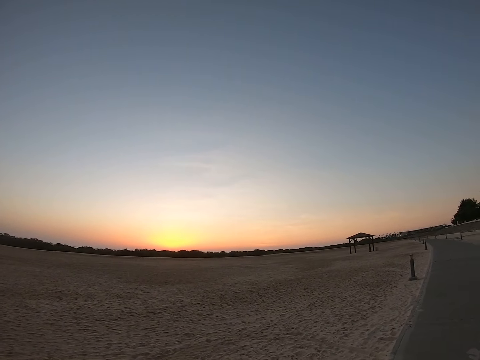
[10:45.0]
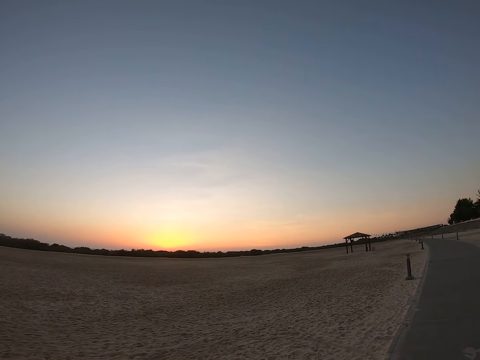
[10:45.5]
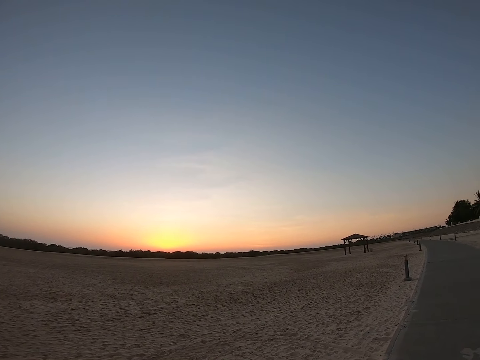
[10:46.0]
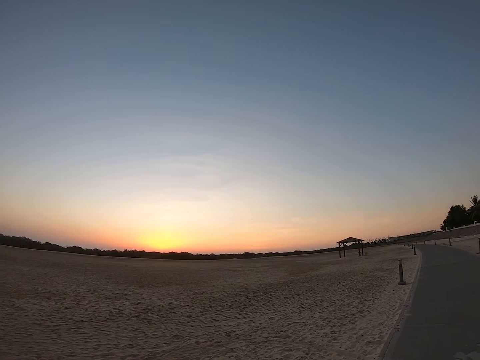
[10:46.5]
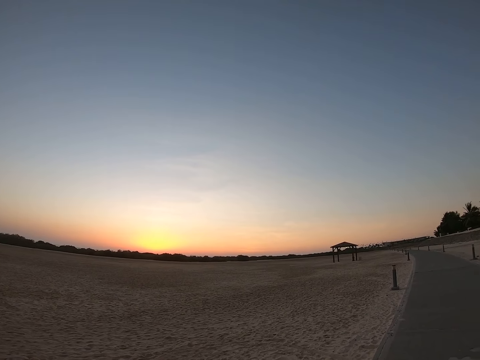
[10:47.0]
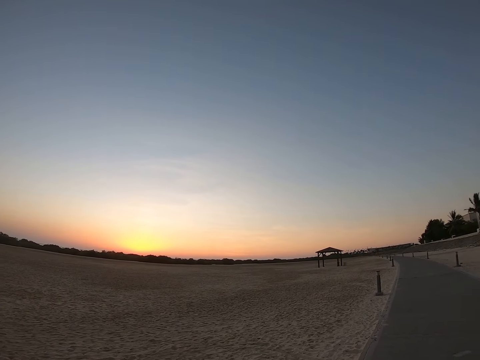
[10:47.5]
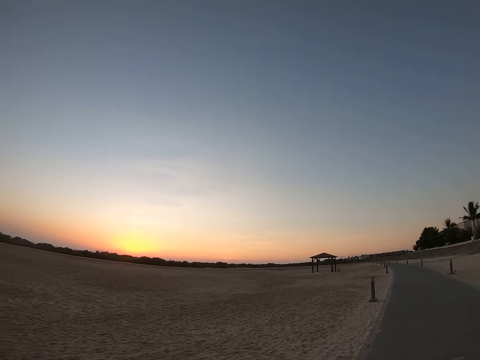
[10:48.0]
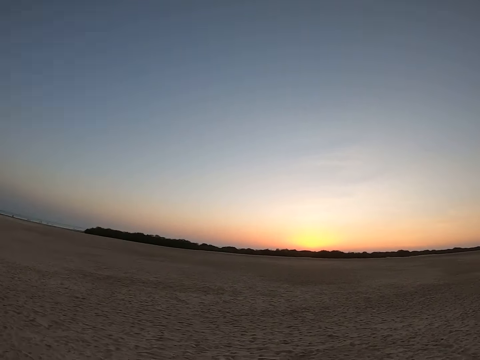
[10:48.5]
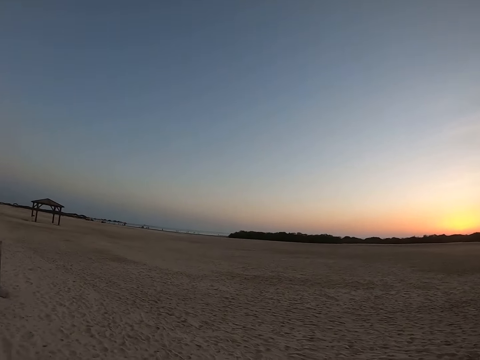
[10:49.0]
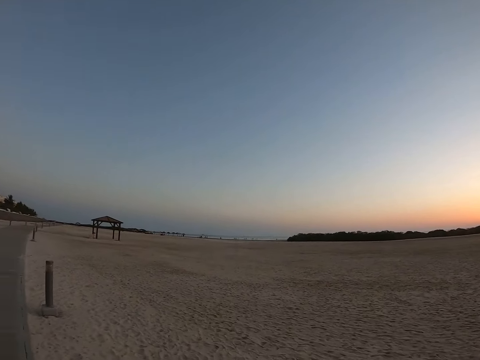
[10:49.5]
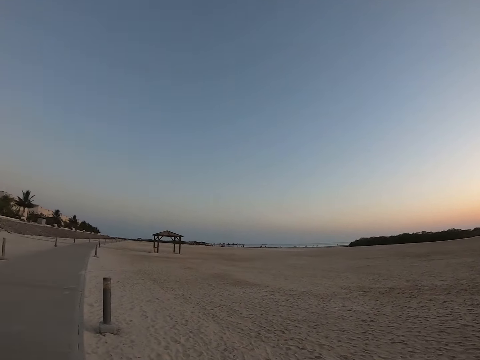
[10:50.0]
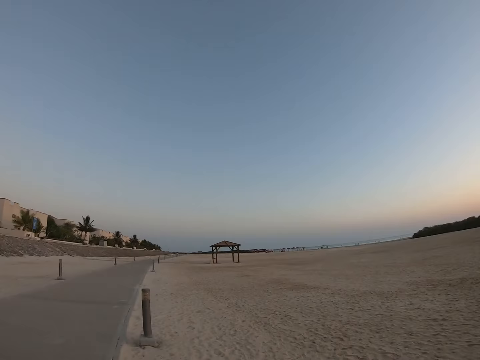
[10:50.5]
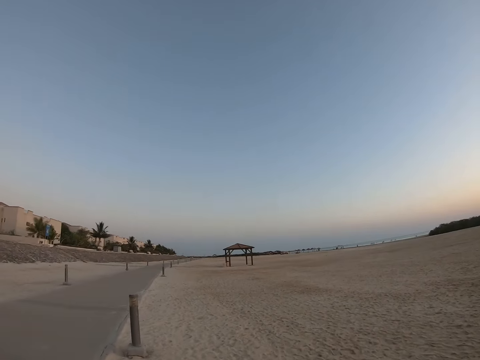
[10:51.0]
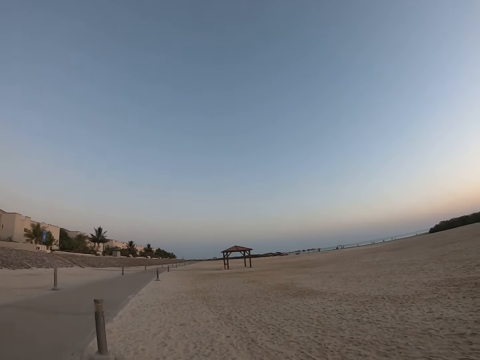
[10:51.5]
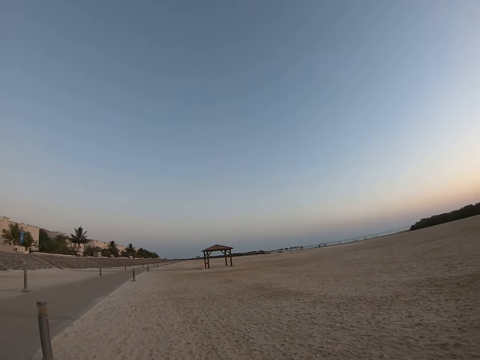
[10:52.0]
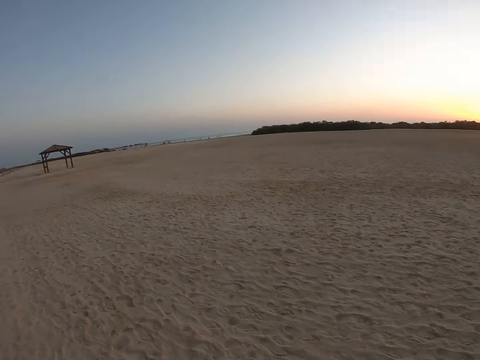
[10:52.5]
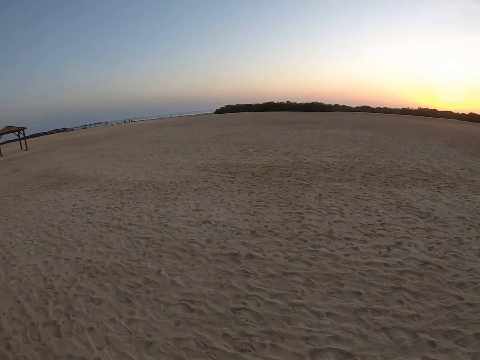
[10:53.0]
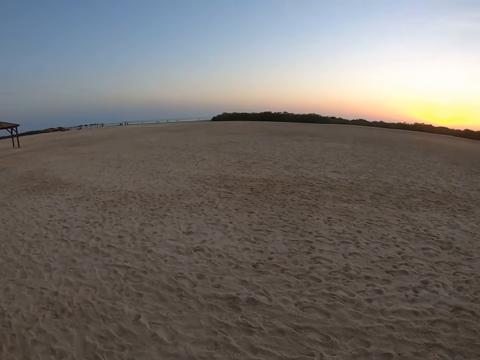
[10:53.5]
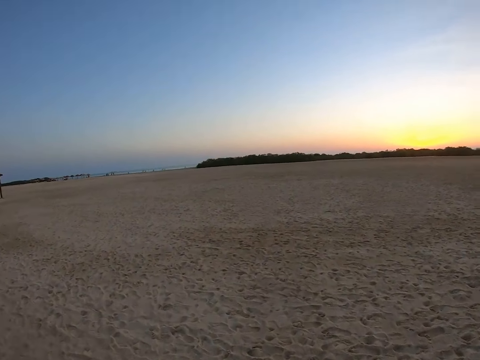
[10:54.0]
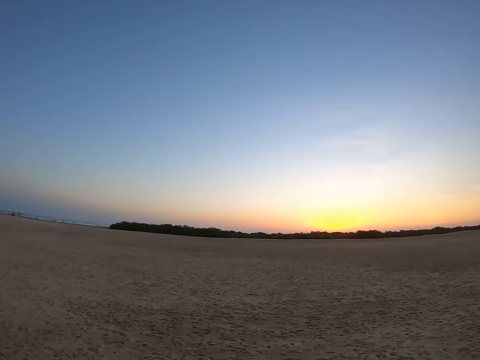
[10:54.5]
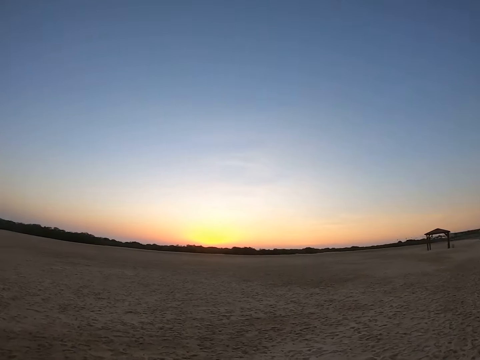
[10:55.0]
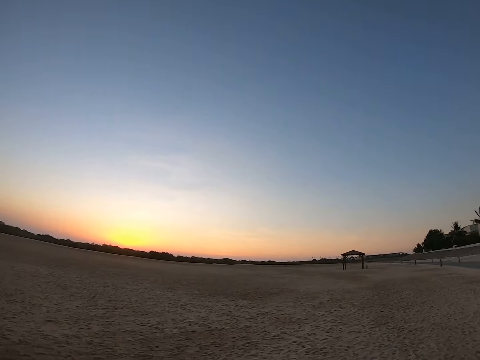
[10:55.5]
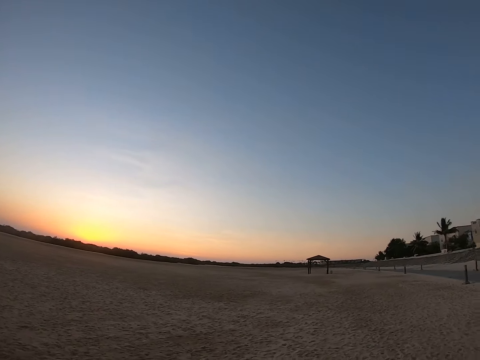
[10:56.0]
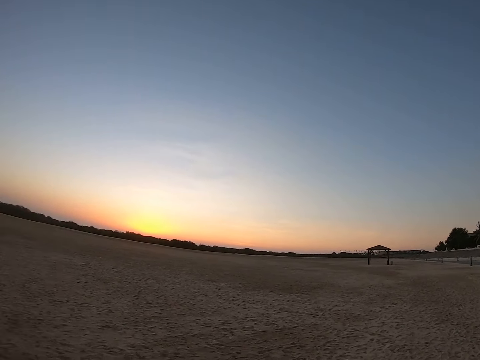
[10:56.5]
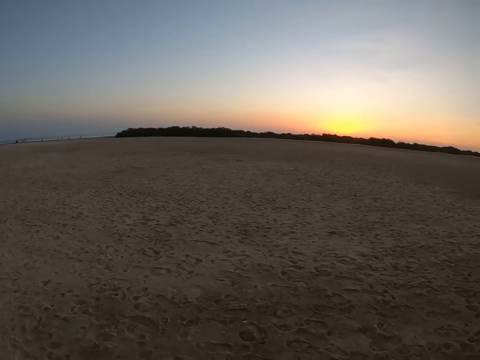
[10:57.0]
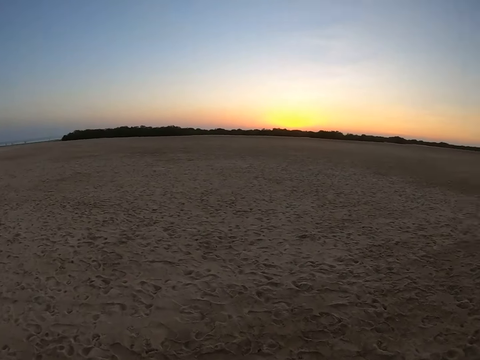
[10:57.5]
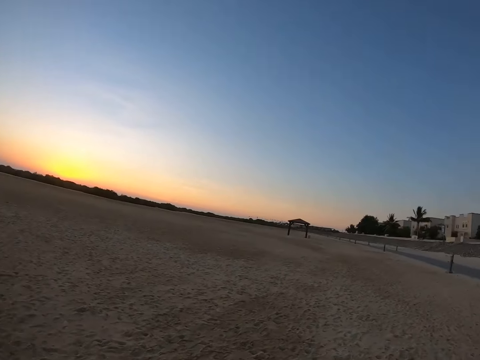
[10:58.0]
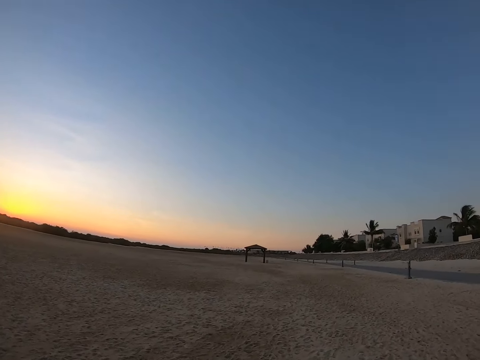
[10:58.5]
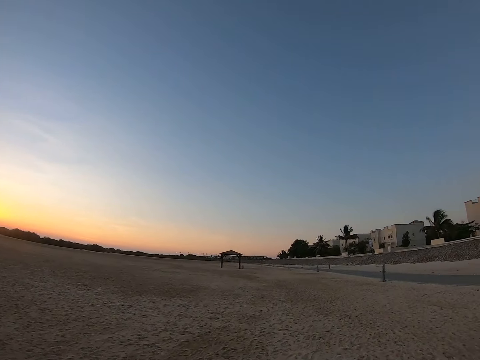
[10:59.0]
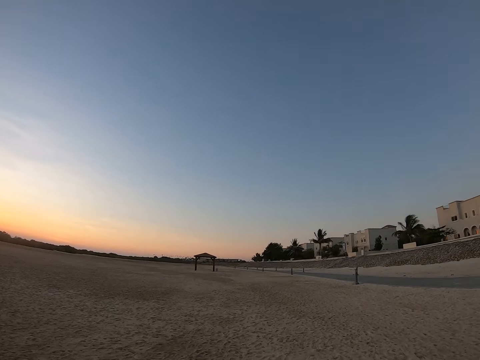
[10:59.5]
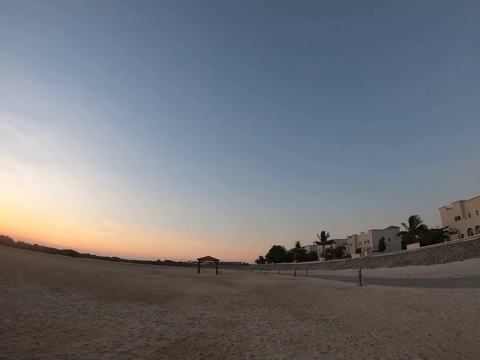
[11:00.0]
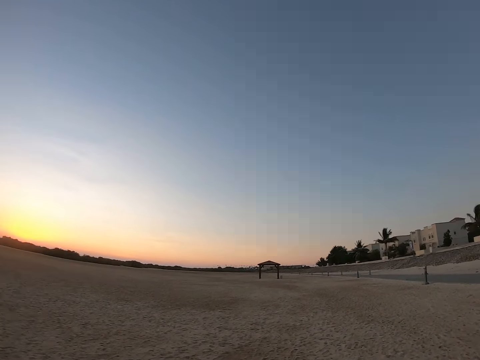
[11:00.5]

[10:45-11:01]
The camera wearer walks around. They look around.

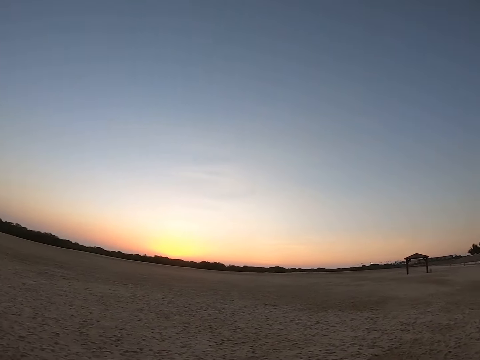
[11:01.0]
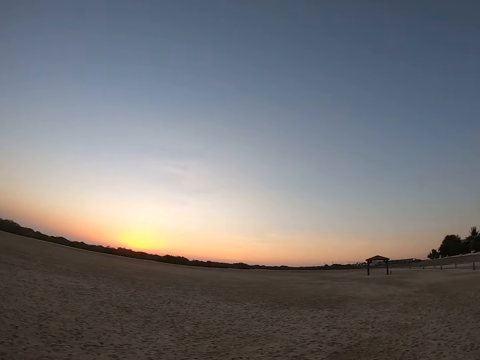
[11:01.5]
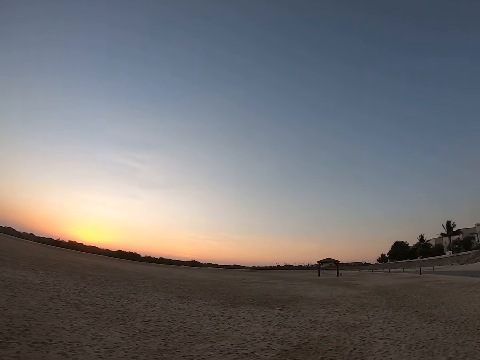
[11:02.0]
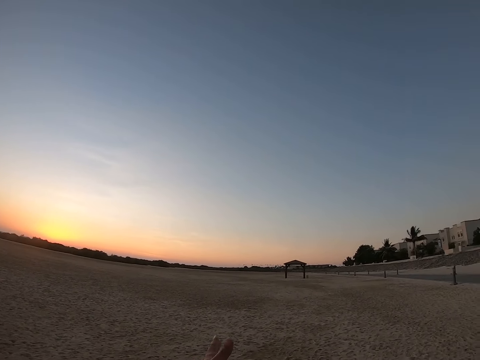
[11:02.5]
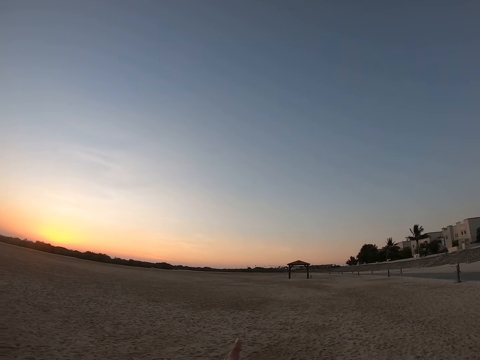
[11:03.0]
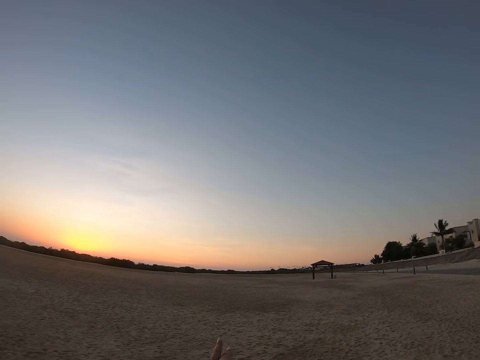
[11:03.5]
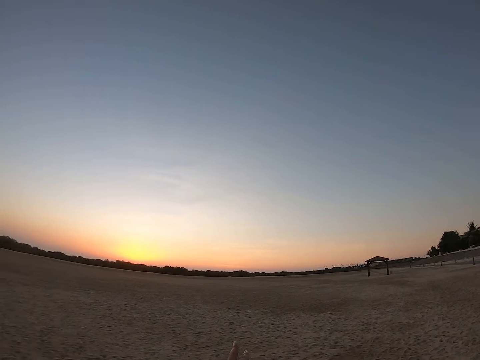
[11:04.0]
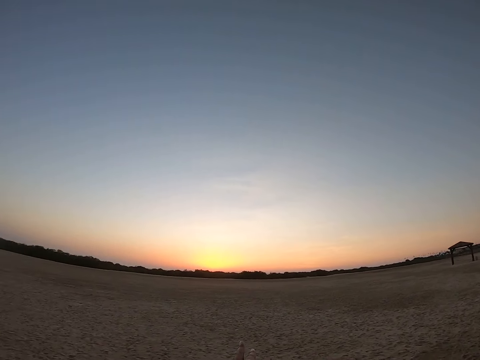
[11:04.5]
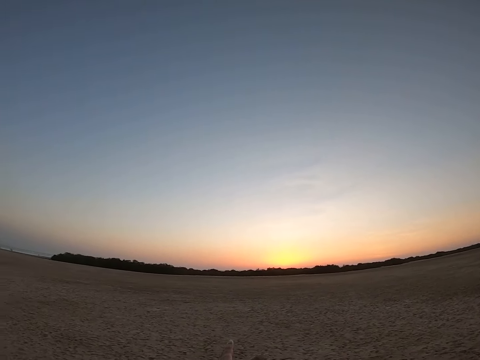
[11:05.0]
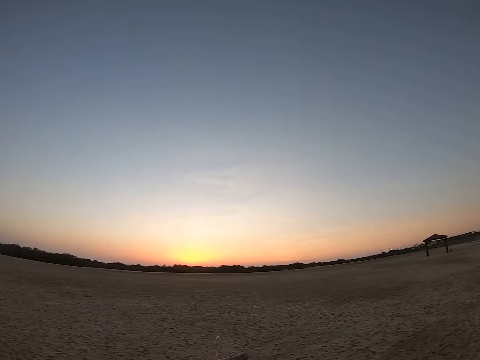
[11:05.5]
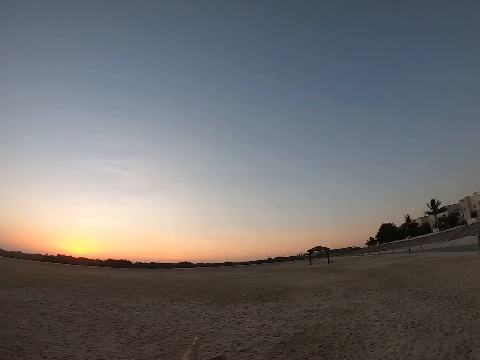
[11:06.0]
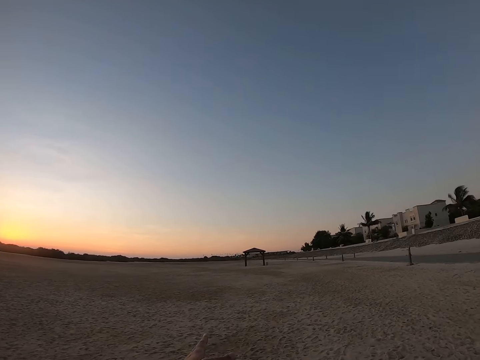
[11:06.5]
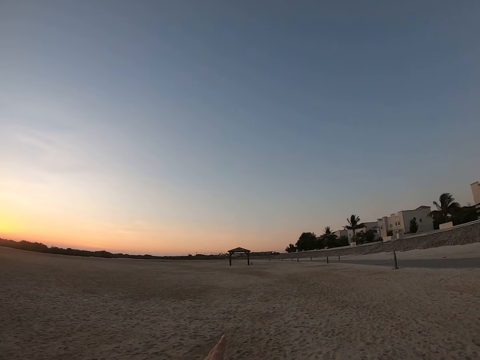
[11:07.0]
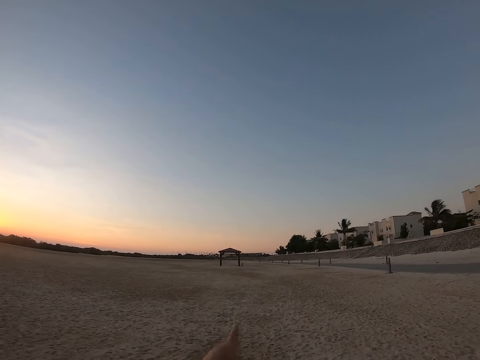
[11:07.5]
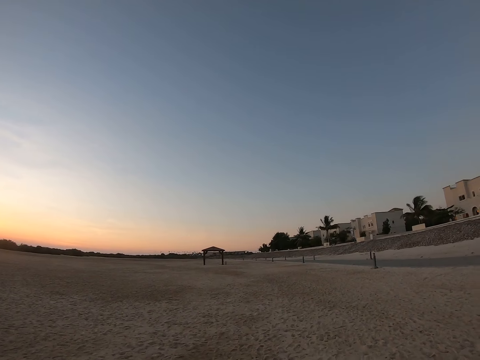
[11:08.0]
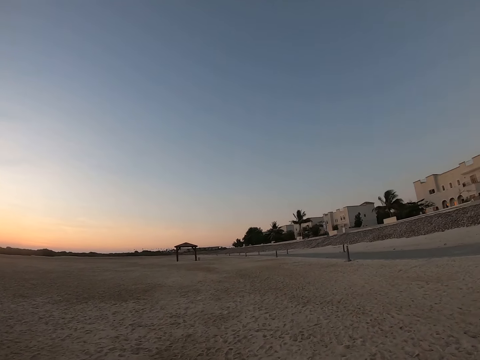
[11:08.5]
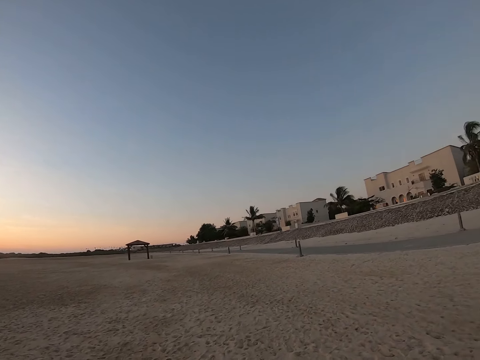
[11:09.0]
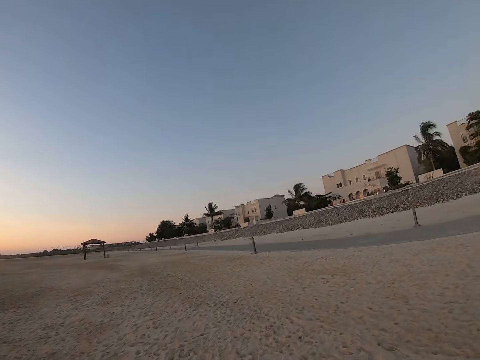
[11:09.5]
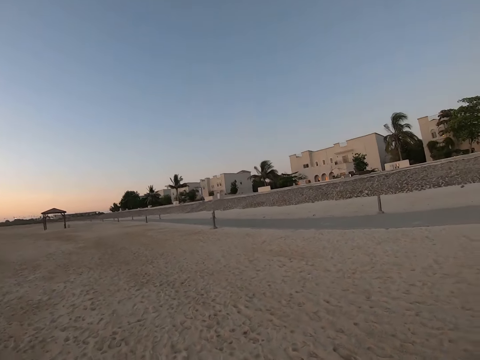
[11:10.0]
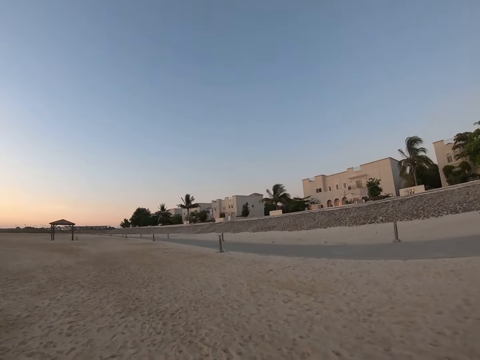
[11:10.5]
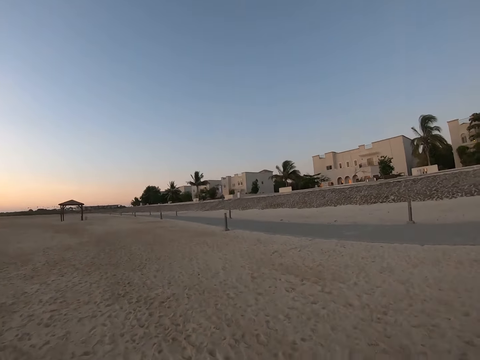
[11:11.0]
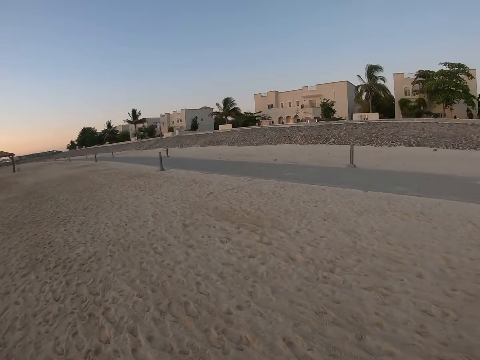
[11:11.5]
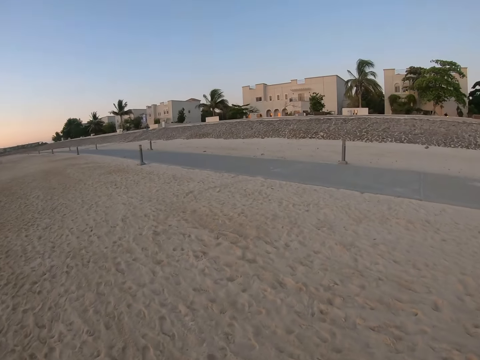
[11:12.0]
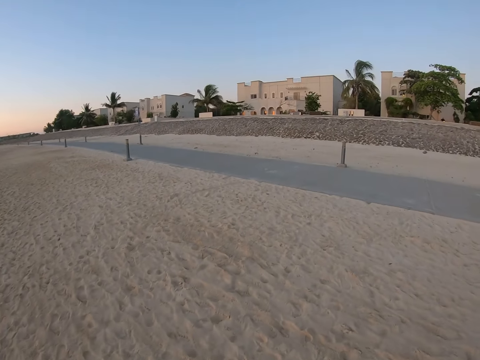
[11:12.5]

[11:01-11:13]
The camera wearer points with the finger. They operate the phone. They walk around.
